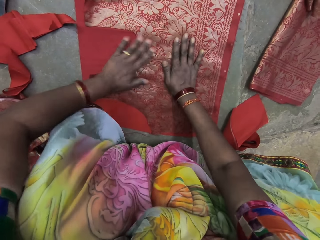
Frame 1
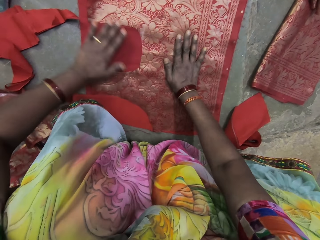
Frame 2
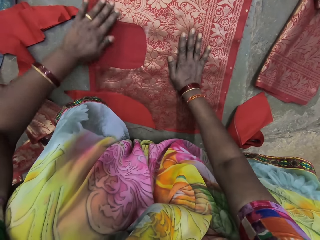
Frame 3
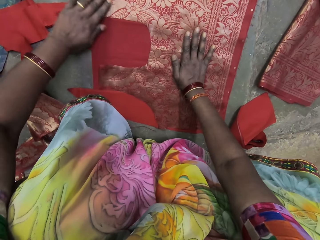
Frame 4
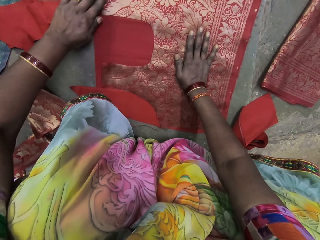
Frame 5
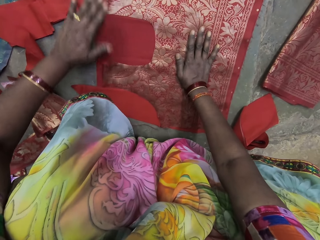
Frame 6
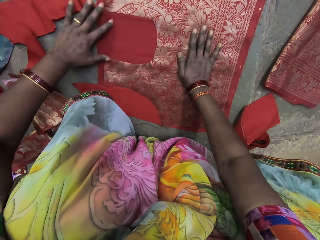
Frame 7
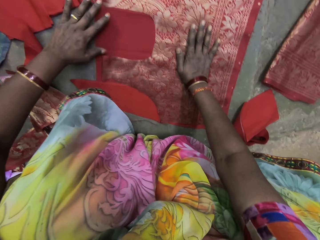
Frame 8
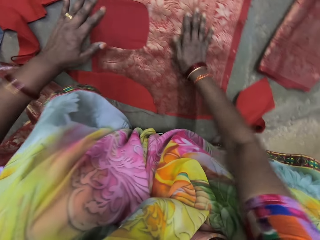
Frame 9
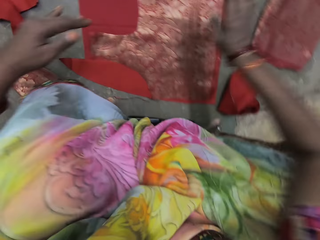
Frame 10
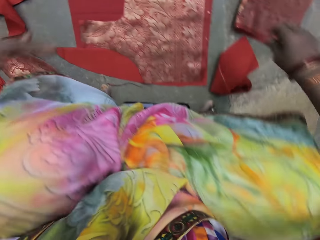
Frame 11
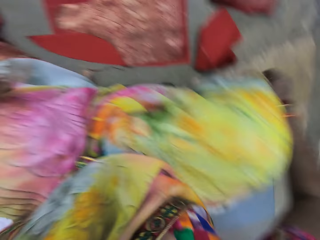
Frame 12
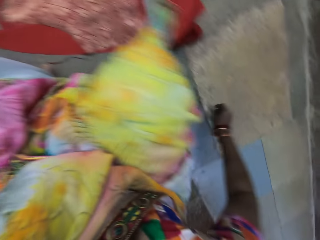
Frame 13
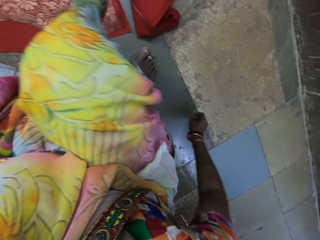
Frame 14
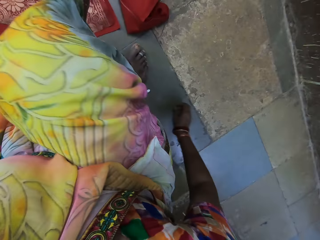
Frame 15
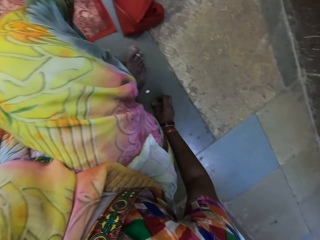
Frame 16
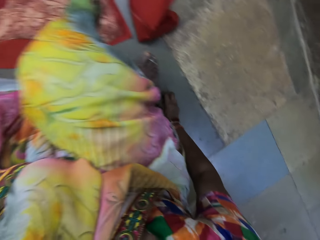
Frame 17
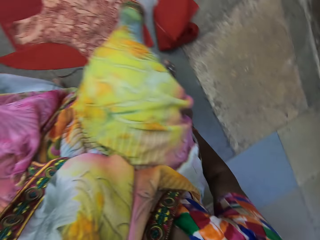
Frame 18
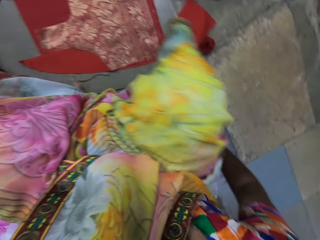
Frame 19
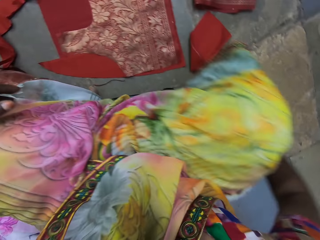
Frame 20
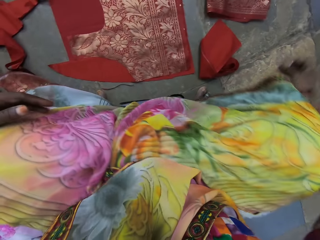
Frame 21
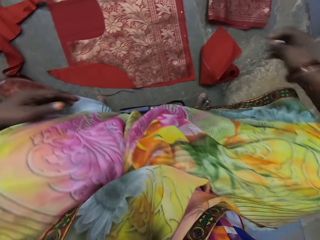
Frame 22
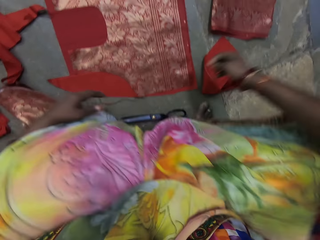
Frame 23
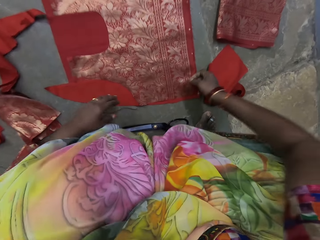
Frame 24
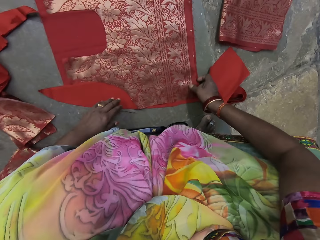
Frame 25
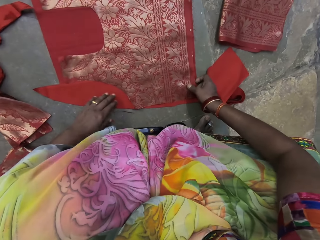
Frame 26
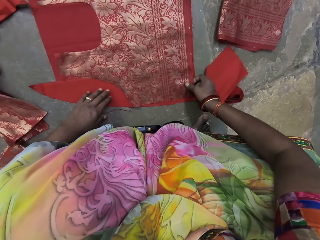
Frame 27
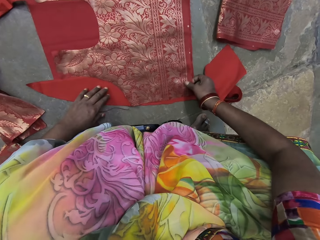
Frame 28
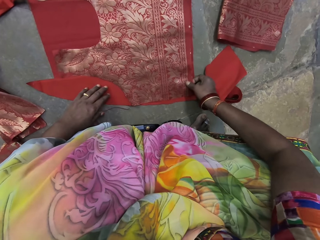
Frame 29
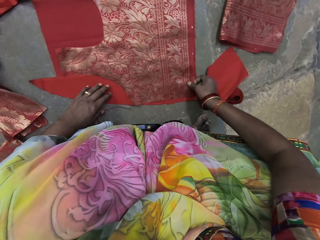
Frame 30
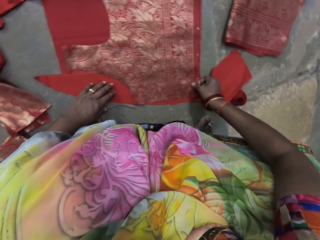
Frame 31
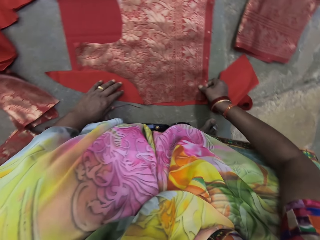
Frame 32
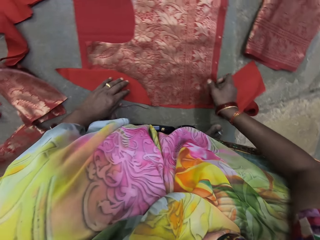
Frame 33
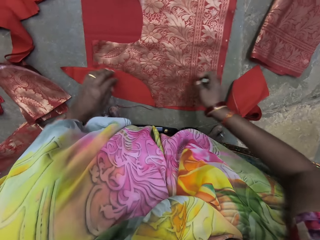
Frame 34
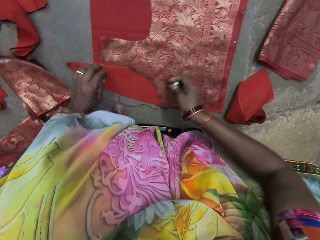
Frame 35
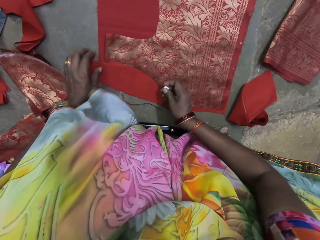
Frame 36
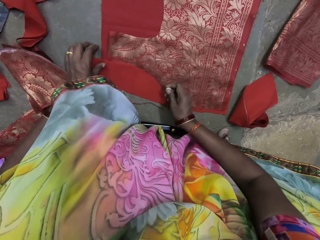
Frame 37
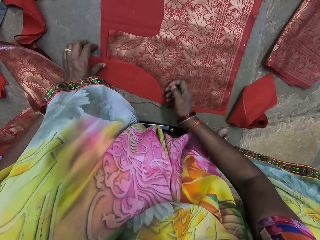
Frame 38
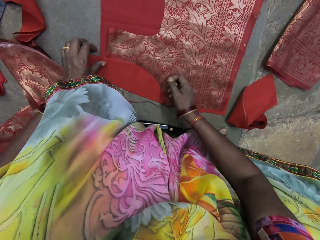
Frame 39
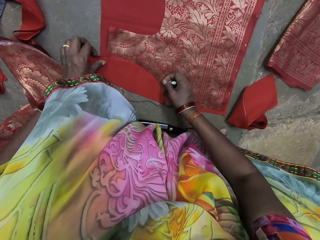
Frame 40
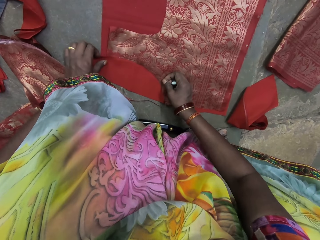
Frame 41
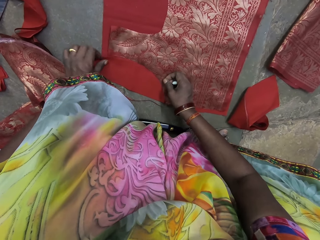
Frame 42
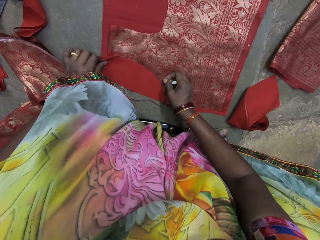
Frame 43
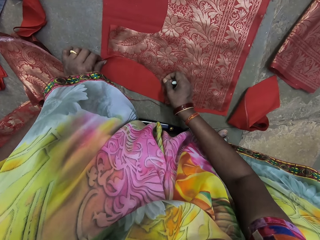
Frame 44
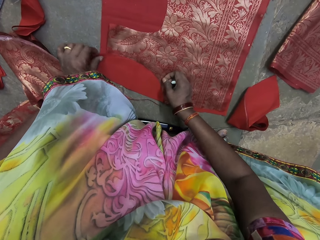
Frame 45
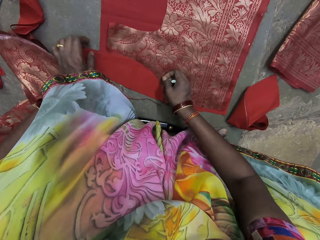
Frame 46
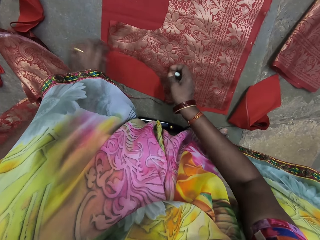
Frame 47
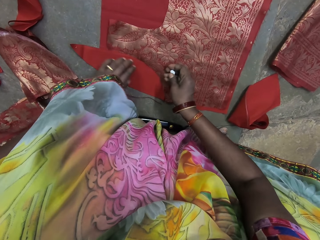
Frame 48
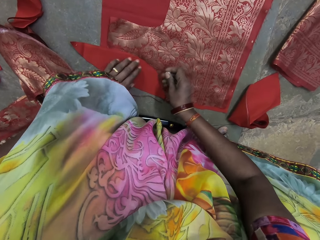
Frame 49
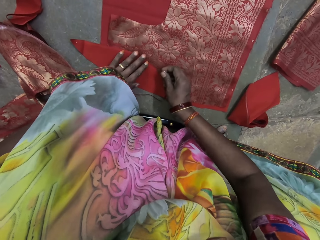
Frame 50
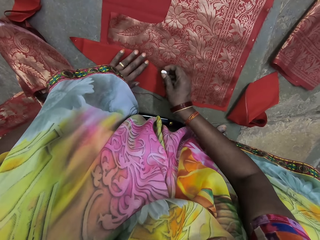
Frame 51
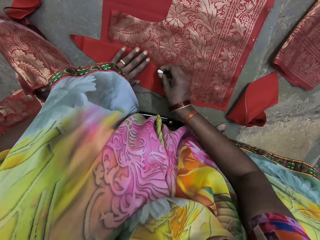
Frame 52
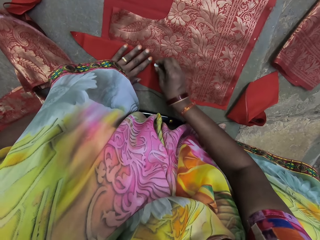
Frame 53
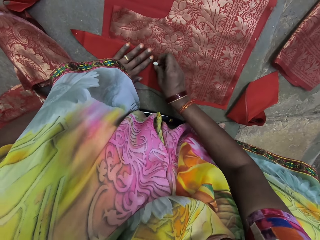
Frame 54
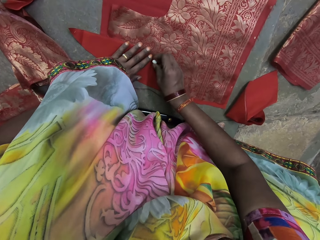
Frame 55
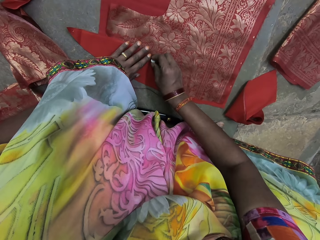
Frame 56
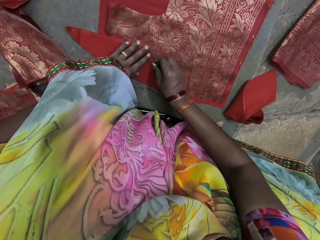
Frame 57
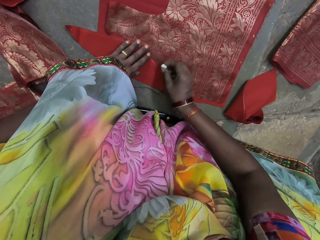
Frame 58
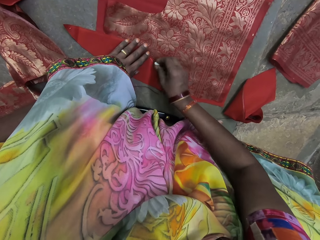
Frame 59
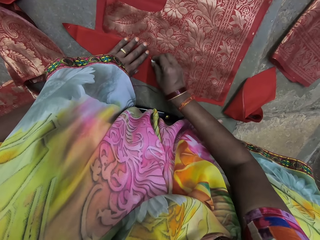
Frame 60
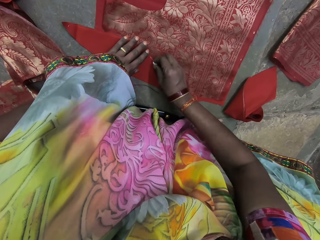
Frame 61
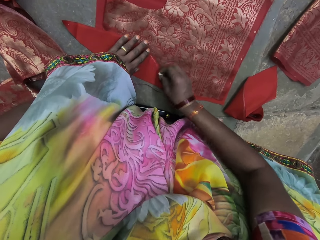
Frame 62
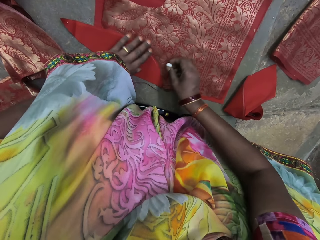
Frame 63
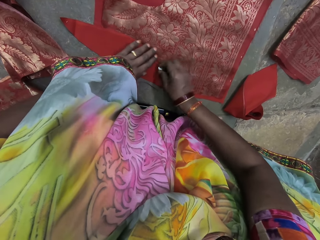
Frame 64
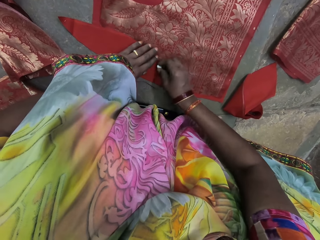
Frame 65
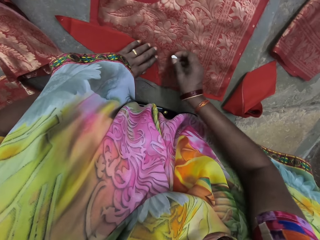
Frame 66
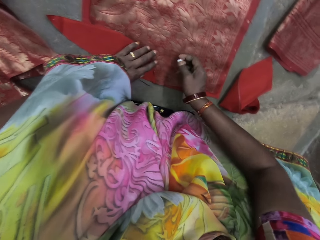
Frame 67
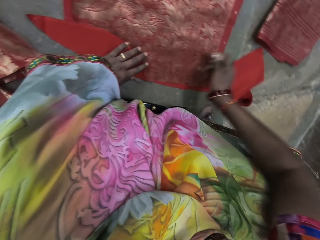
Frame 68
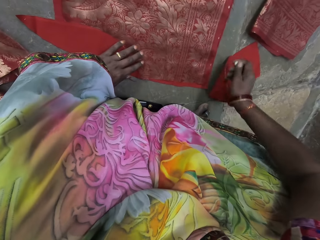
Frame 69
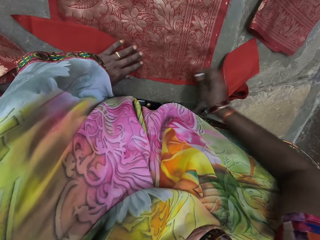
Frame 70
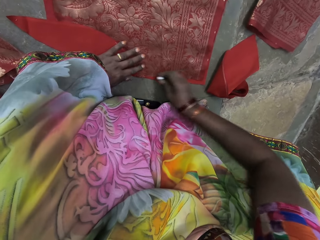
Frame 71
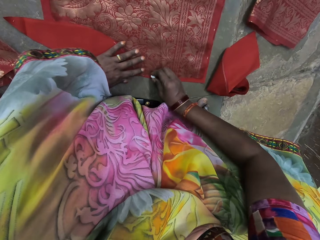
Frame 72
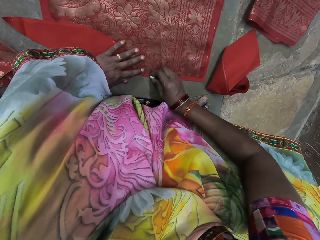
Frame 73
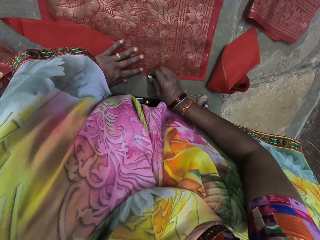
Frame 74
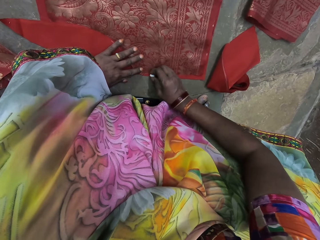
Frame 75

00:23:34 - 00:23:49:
The camera wearer picks up a chalk from the floor with her right hand. She adjusts the fabrics with her hands. She makes the pieces of cloth. She draws a pattern on the fabric with the chalk in her right hand.

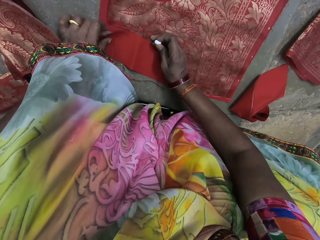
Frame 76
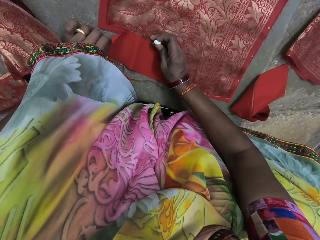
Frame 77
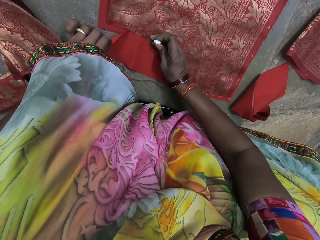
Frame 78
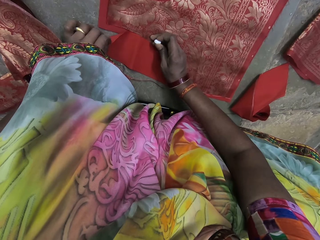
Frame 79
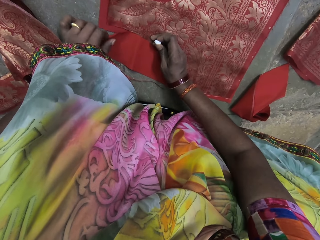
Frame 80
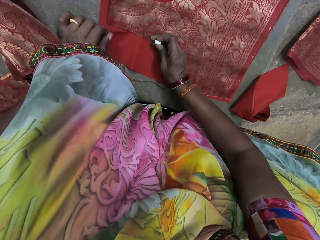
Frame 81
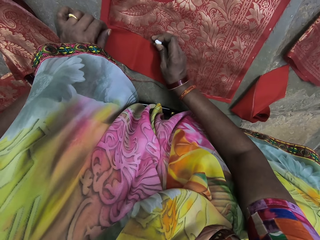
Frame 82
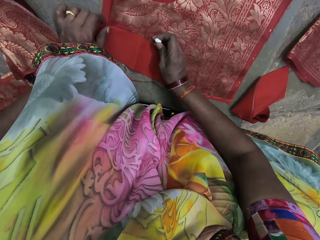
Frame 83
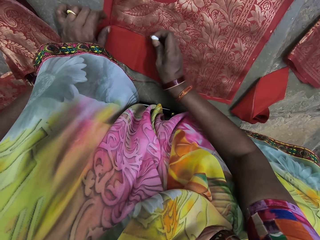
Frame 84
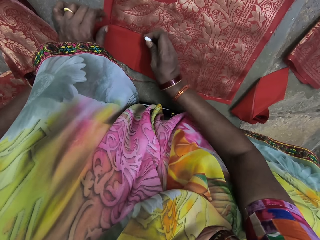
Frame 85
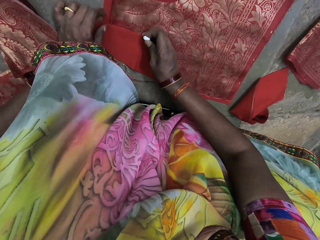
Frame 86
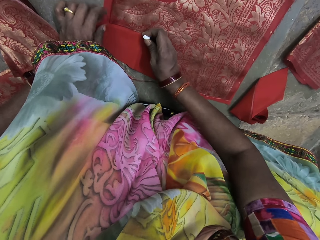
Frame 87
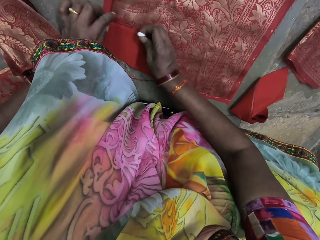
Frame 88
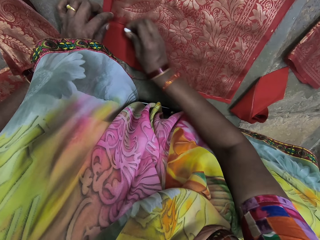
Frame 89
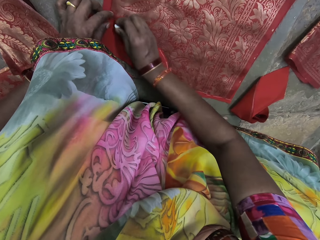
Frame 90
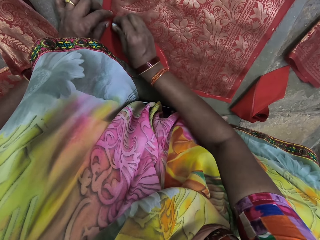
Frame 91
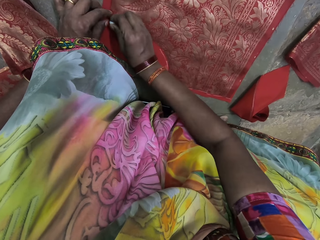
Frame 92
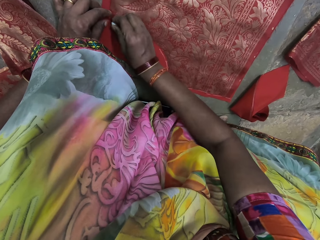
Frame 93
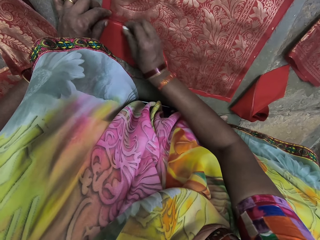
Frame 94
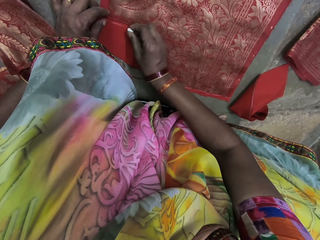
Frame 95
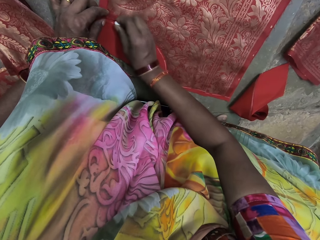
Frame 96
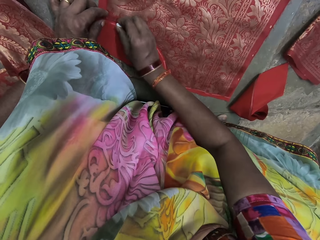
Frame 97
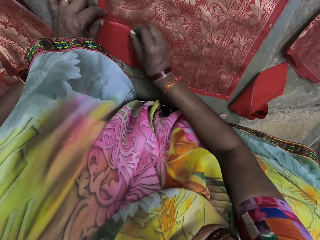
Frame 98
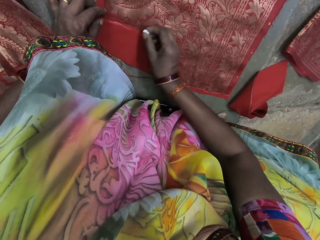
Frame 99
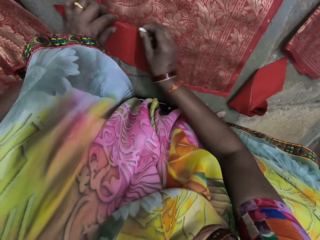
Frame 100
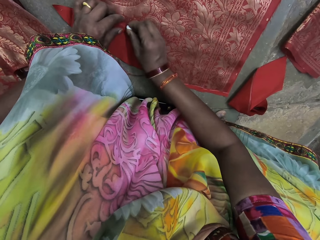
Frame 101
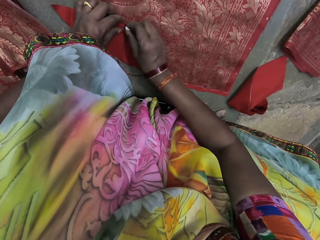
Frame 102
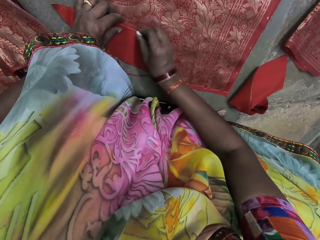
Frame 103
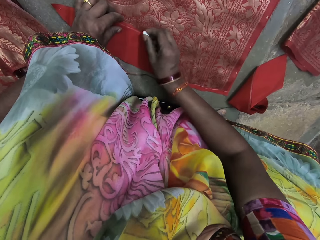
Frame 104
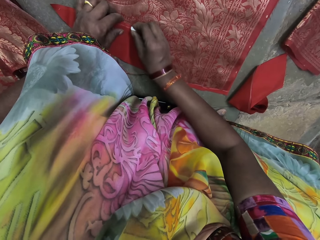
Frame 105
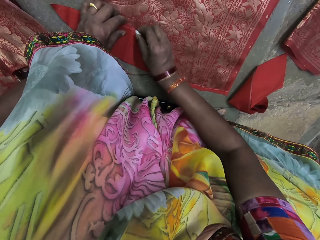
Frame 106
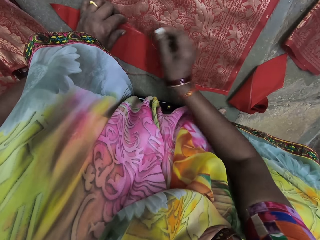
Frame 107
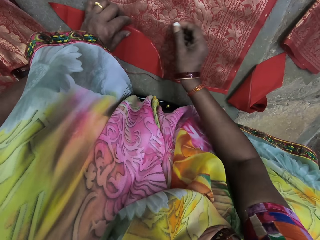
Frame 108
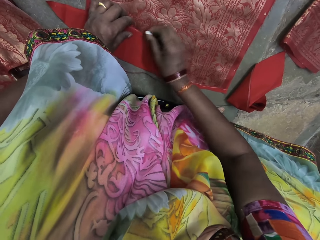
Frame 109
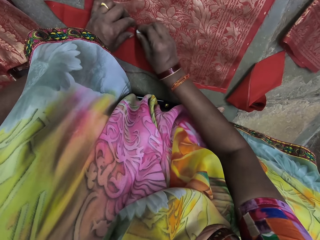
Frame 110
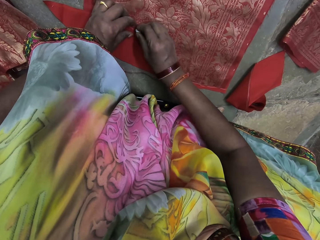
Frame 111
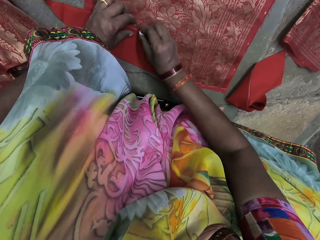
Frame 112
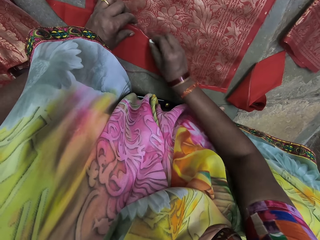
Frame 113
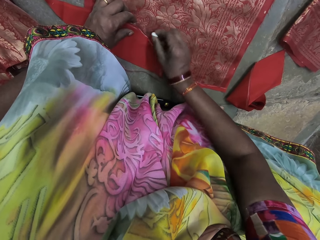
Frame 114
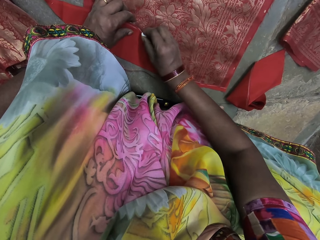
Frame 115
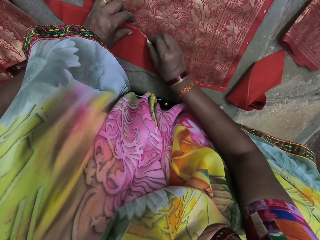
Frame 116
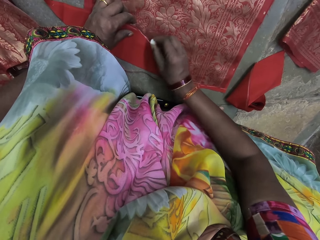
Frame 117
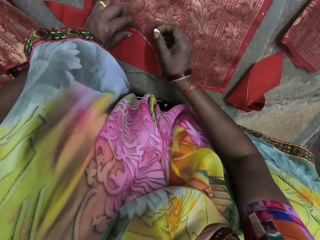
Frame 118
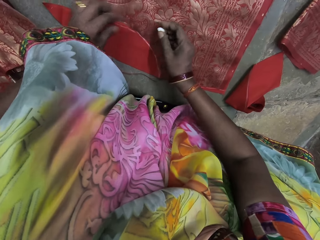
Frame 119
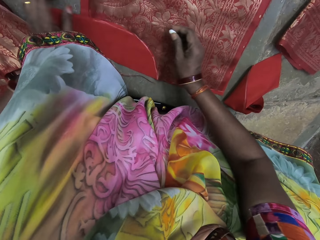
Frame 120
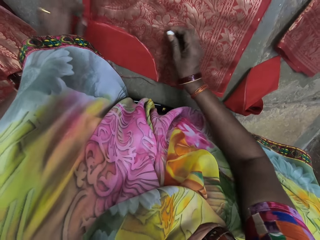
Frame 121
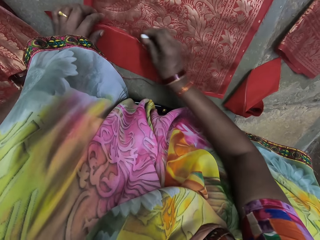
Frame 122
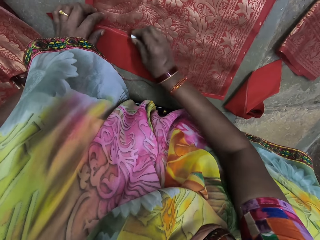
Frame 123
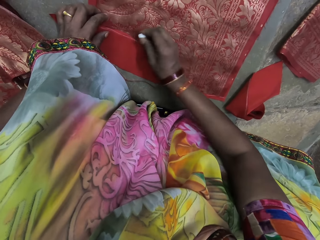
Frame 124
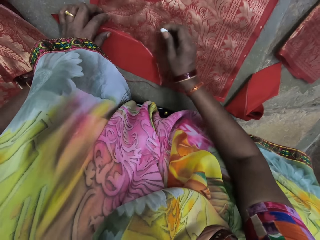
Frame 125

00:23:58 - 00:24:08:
The camera wearer lifts the fabric with her left hand. She draws the pattern on the fabric with the chalk in her right hand.
